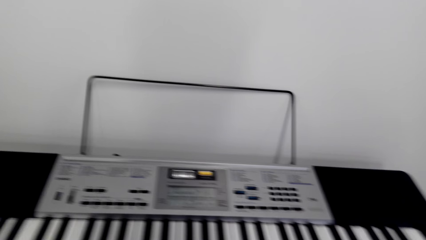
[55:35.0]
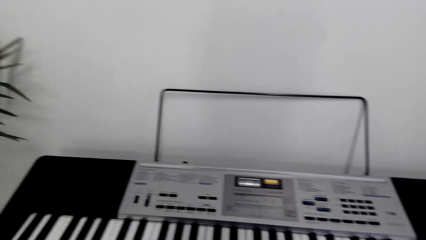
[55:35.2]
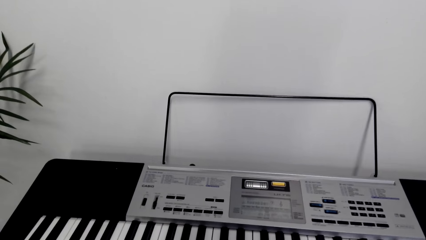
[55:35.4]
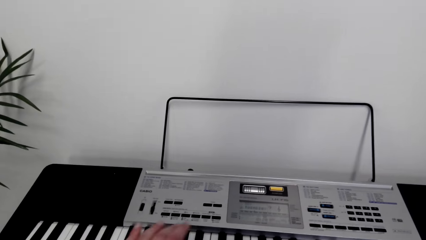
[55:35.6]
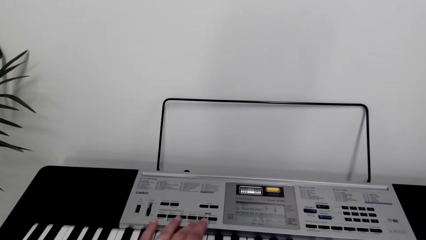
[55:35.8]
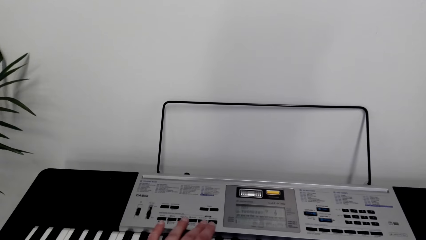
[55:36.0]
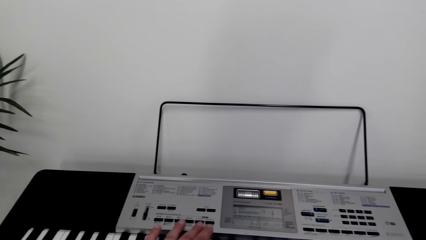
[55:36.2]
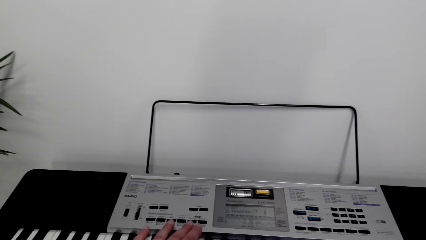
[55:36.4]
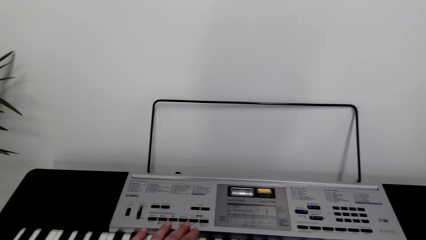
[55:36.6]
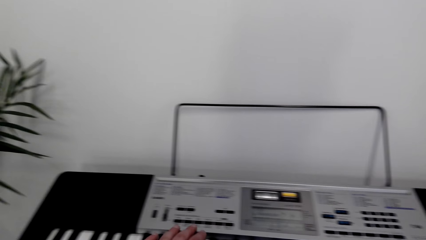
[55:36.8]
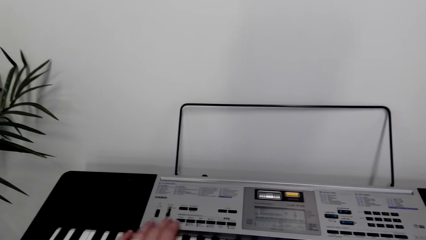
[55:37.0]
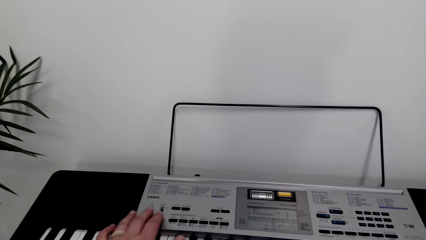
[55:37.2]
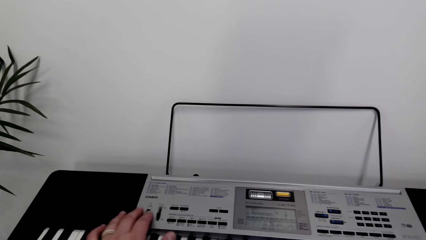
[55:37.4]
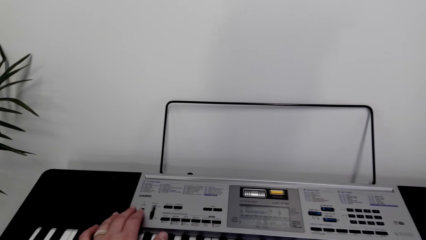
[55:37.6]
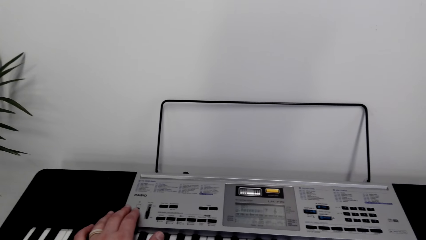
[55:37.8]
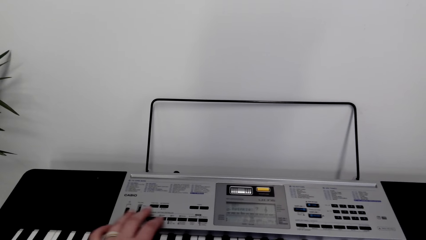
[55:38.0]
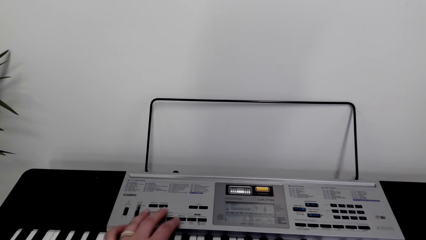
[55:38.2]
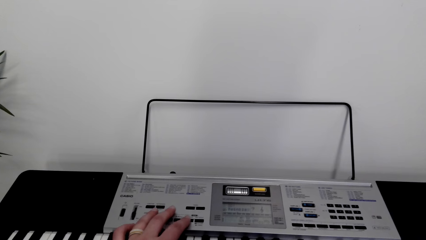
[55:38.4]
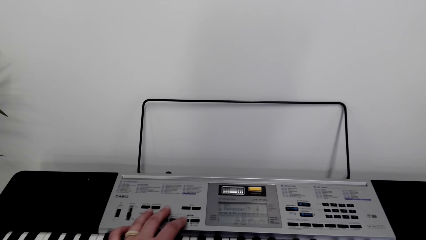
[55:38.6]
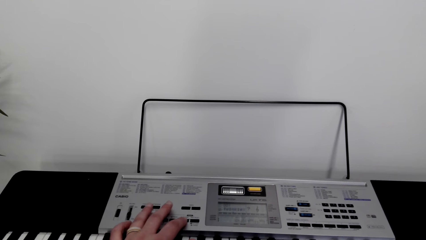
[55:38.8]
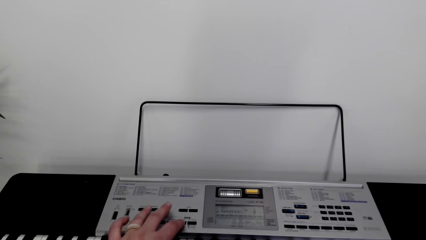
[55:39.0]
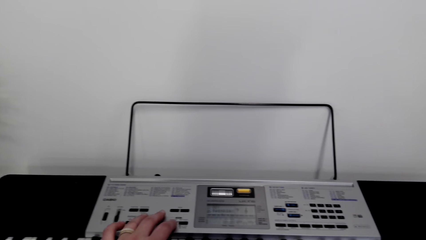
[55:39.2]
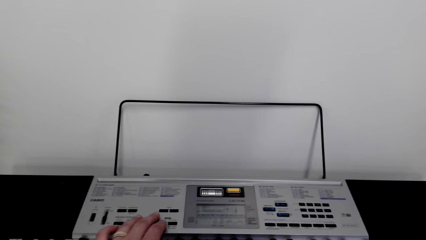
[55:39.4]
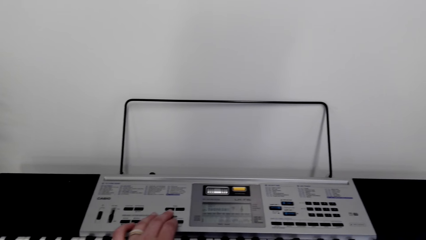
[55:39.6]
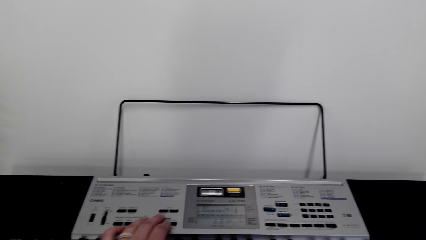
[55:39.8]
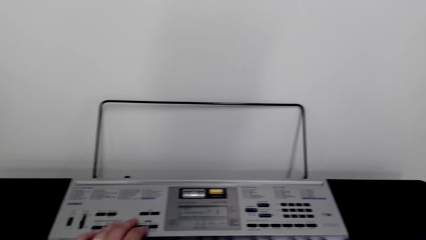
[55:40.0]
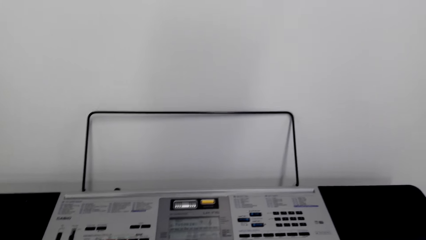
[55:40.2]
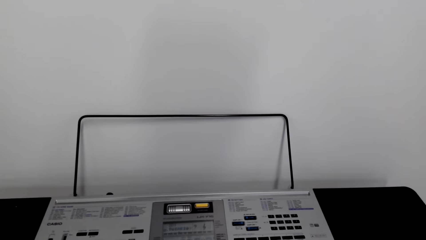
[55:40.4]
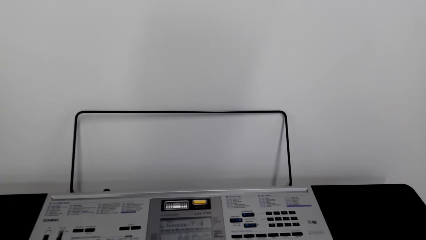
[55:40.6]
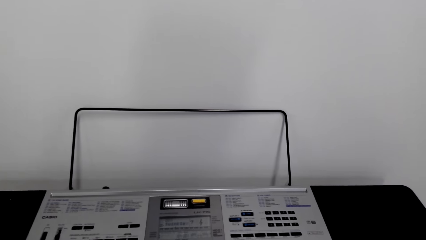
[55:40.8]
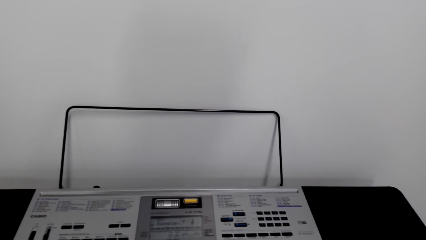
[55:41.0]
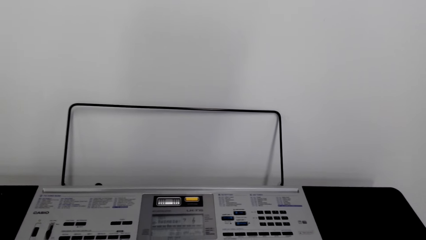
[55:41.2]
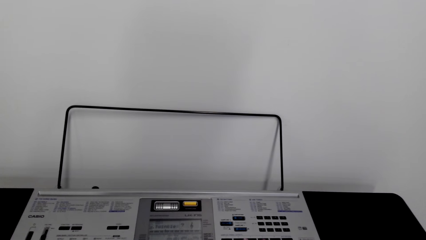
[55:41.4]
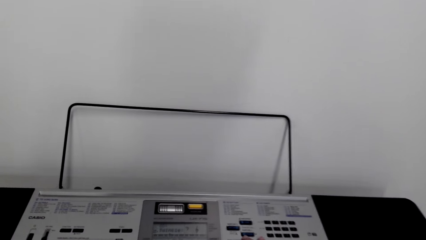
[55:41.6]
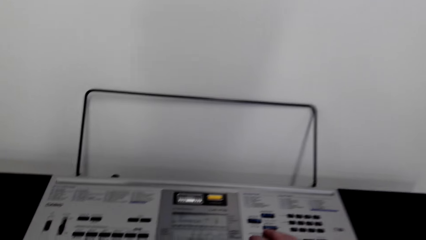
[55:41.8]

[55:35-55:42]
The camera wearer presses the buttons on the piano.

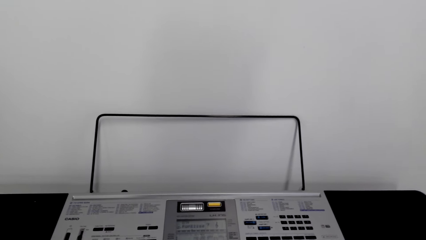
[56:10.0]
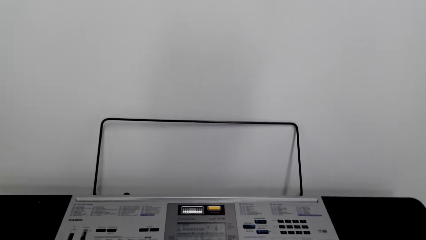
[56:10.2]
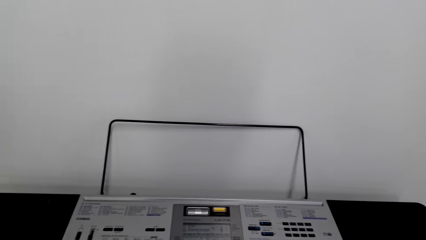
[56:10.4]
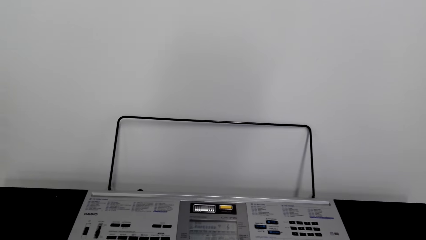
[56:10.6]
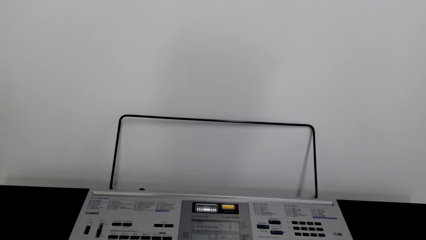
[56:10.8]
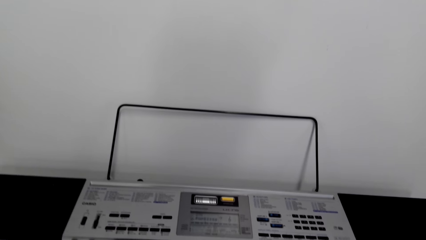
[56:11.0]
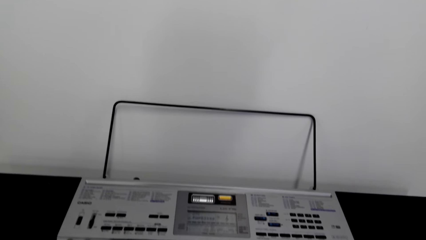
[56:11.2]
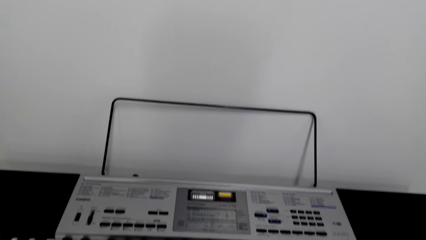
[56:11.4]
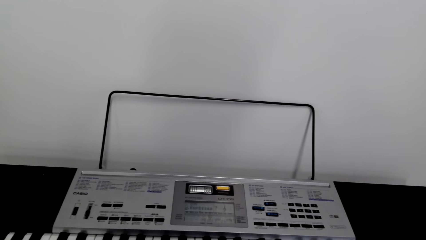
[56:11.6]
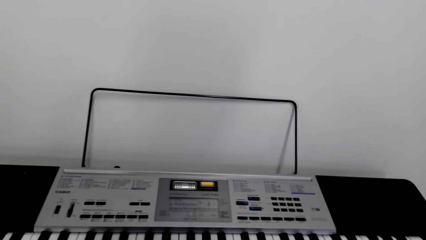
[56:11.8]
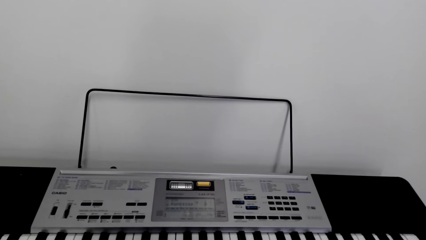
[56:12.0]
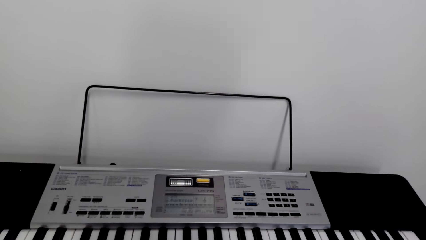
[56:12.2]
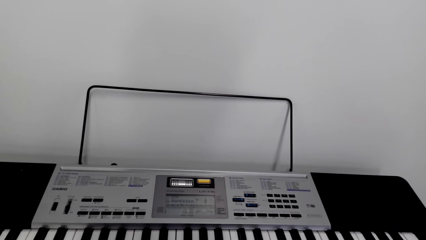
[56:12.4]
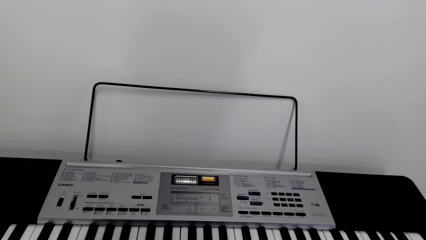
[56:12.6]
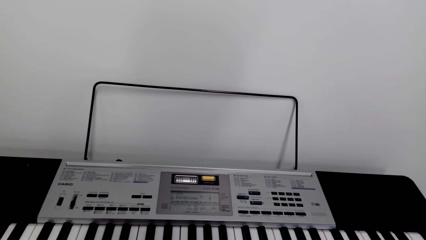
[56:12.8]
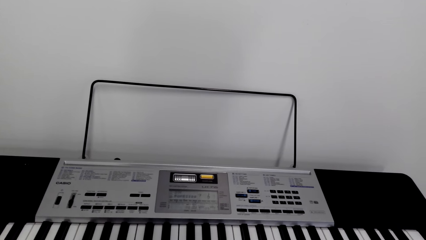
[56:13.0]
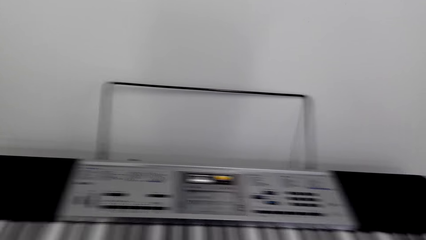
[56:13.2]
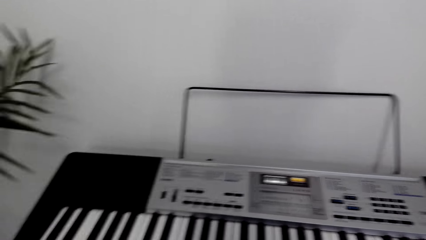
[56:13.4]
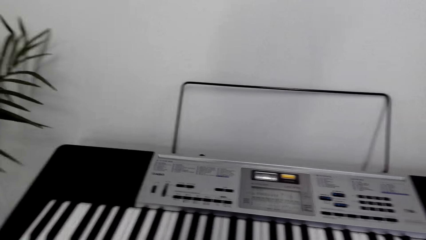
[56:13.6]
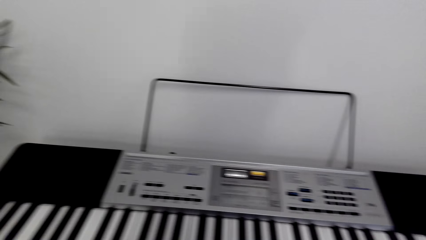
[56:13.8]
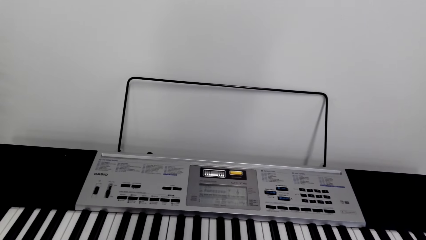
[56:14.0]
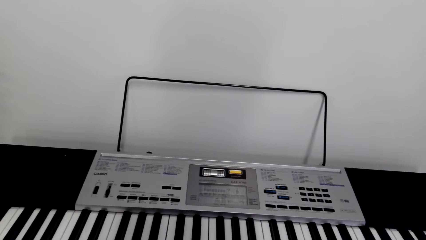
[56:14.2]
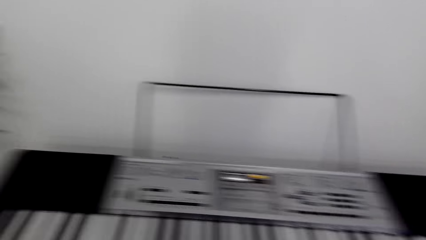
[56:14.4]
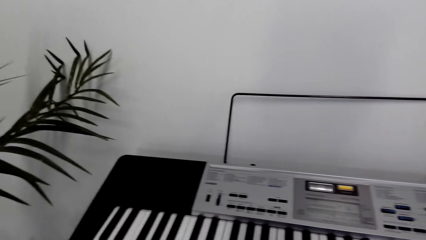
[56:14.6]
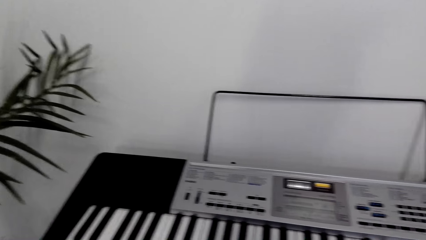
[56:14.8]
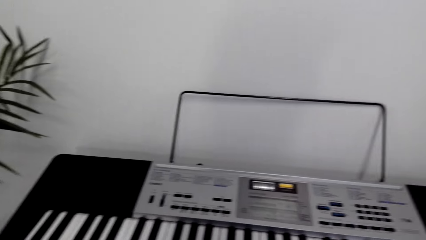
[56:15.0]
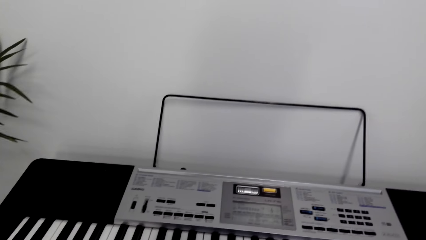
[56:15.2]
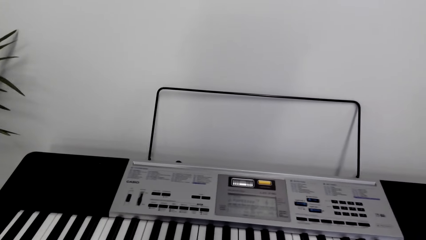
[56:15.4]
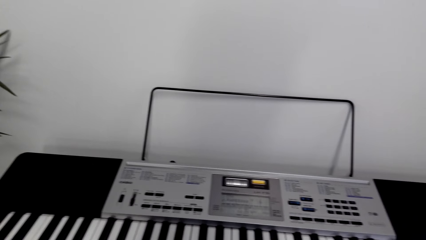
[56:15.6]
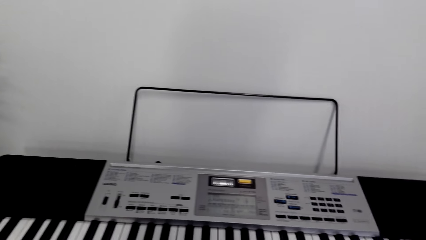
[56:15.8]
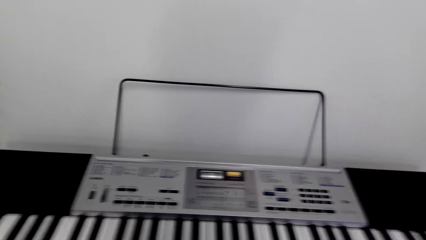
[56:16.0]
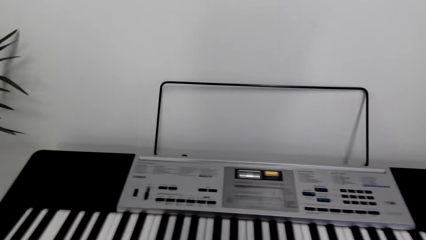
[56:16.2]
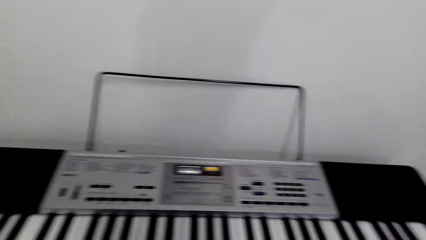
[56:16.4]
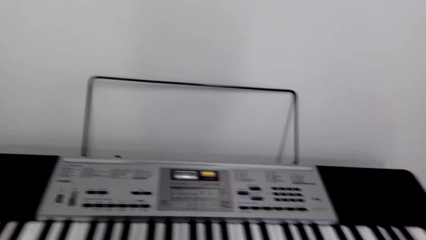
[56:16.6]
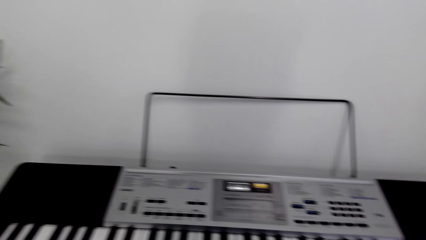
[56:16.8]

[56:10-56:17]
The camera wearer plays the piano.

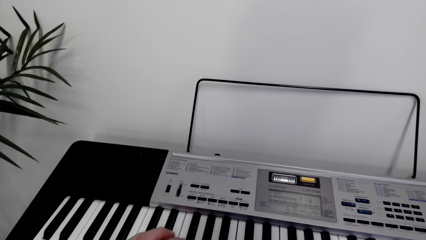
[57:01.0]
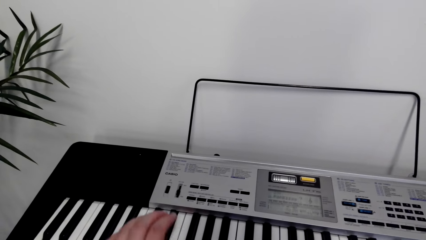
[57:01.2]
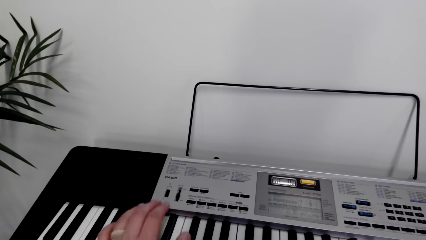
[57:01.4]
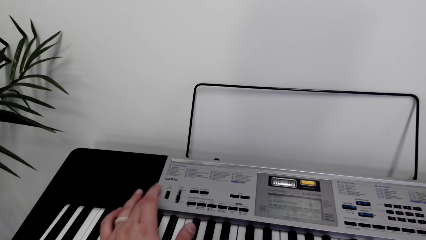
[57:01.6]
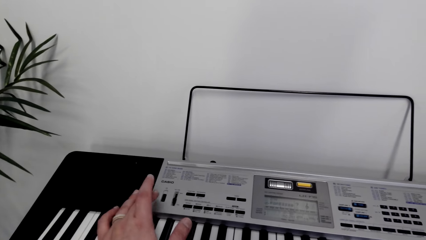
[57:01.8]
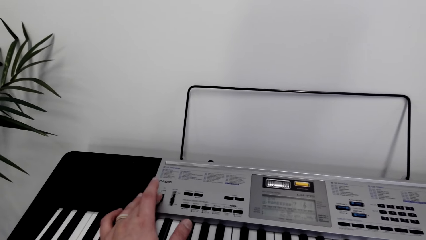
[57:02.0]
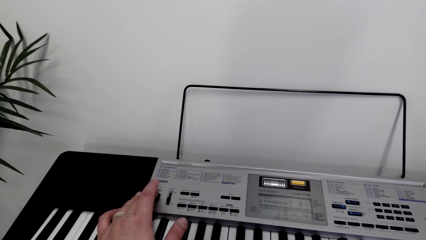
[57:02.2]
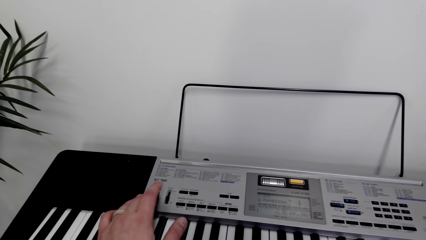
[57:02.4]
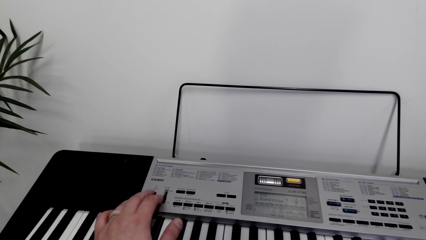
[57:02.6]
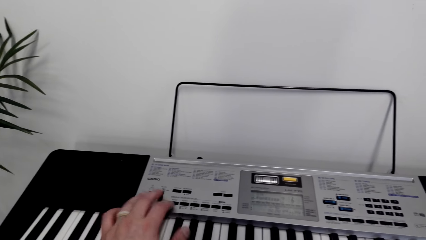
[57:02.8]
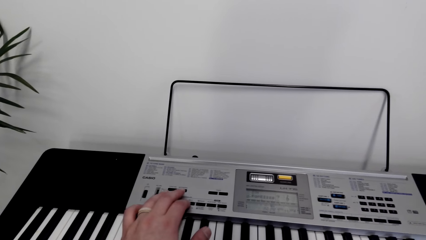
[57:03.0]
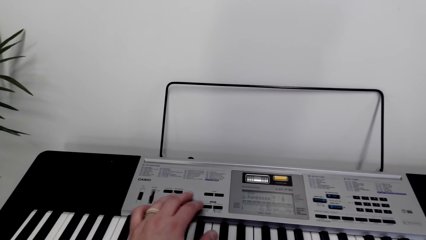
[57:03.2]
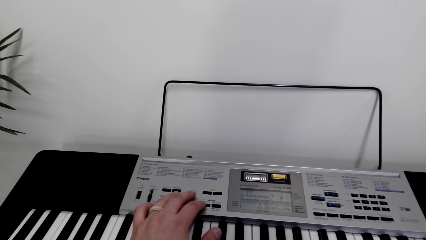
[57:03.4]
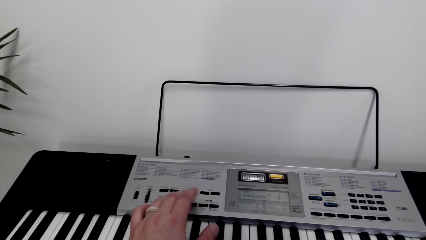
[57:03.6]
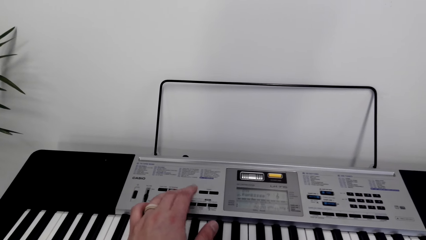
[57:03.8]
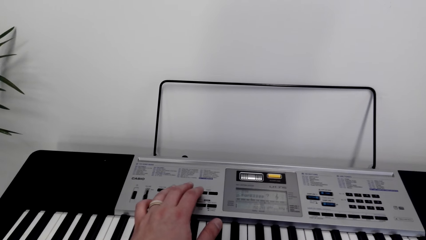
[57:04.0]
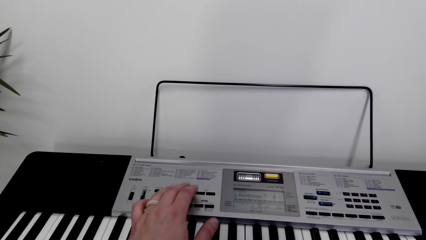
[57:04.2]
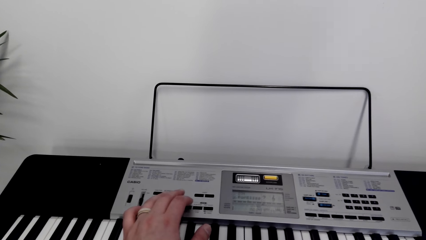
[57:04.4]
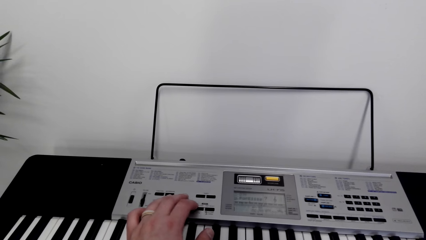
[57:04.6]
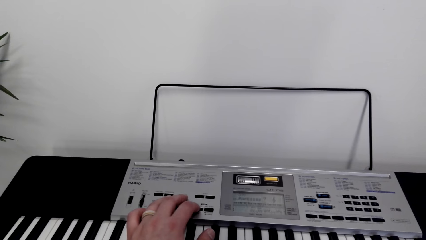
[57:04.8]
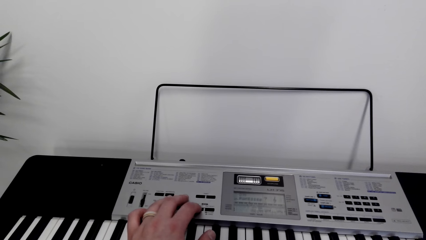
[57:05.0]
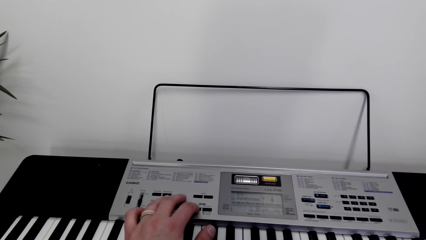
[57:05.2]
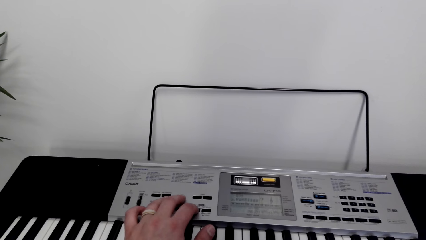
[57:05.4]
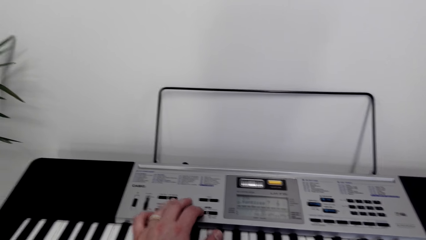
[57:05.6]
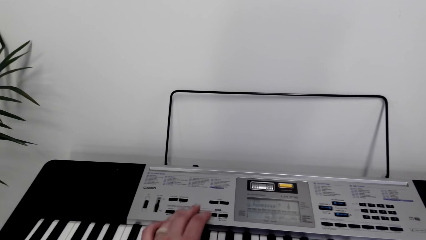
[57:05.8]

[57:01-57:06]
The camera wearer presses the buttons on the piano.
